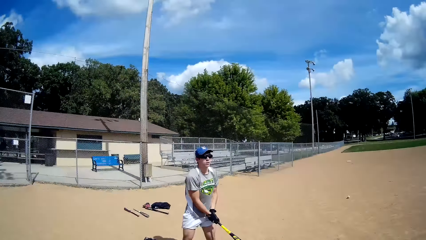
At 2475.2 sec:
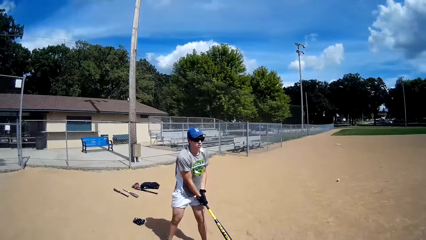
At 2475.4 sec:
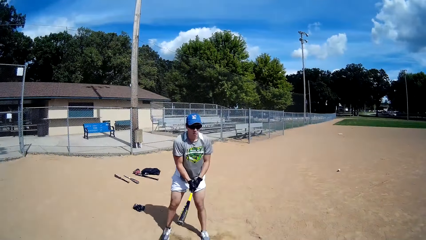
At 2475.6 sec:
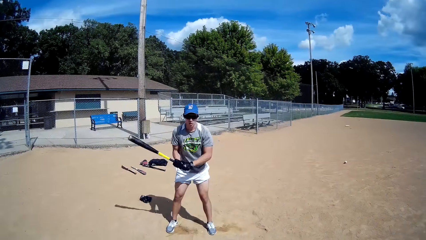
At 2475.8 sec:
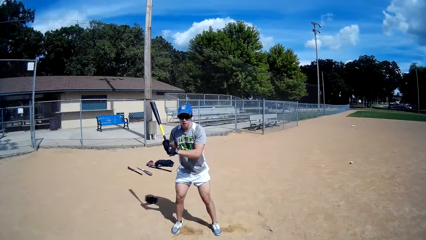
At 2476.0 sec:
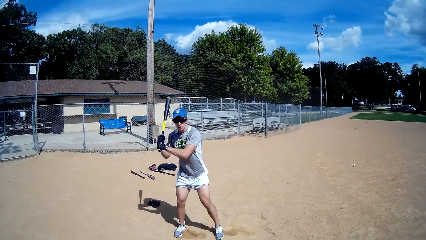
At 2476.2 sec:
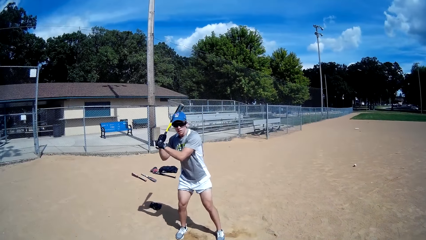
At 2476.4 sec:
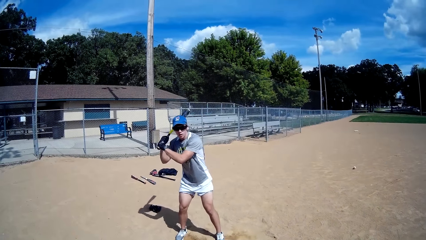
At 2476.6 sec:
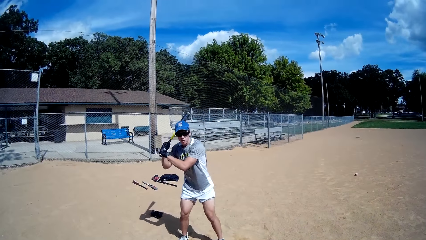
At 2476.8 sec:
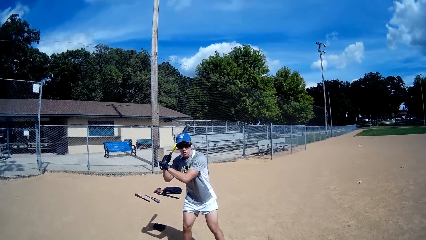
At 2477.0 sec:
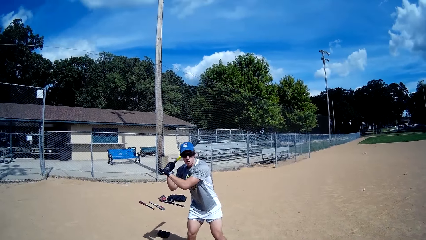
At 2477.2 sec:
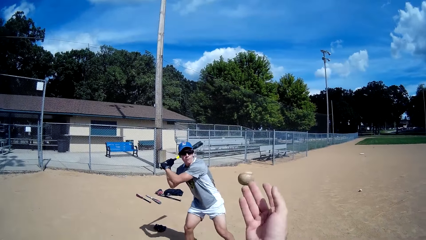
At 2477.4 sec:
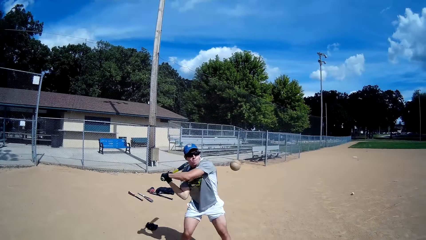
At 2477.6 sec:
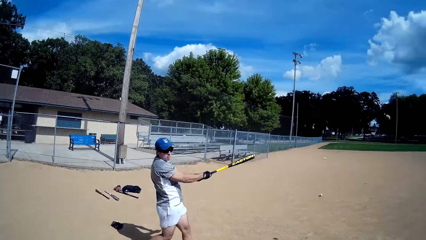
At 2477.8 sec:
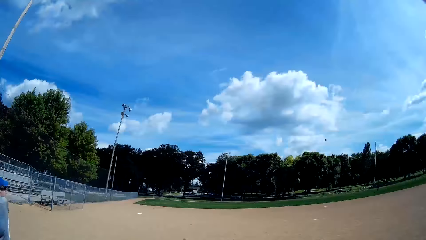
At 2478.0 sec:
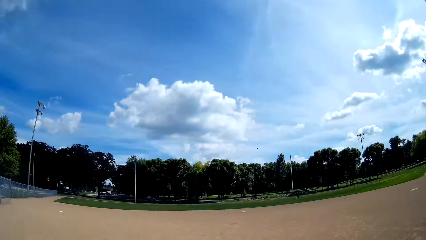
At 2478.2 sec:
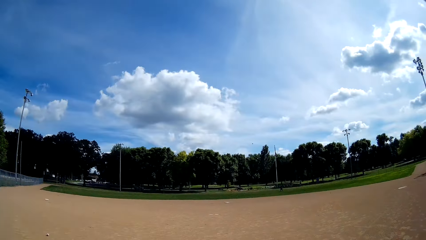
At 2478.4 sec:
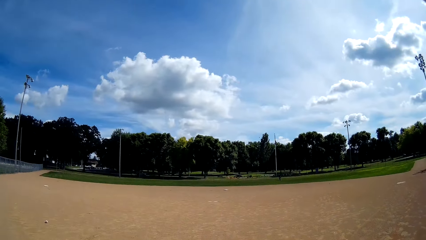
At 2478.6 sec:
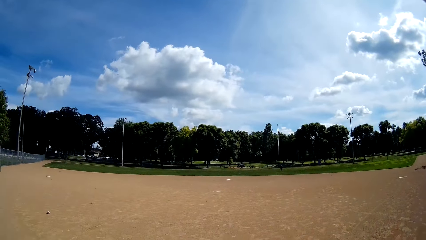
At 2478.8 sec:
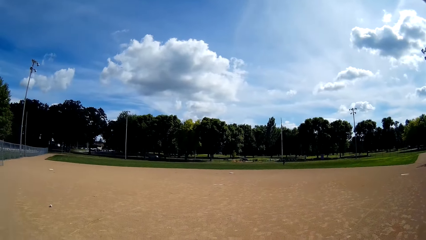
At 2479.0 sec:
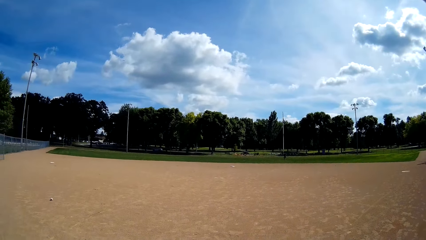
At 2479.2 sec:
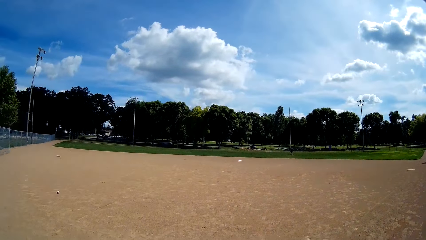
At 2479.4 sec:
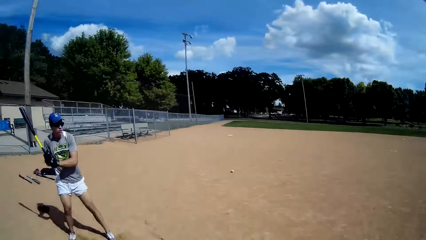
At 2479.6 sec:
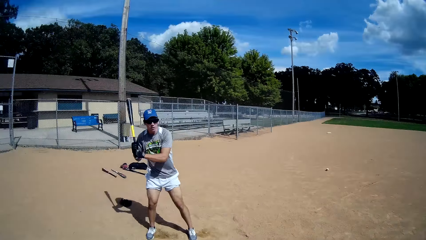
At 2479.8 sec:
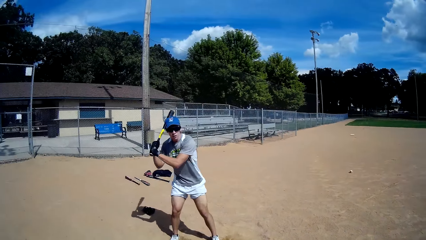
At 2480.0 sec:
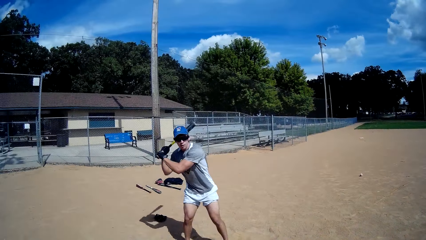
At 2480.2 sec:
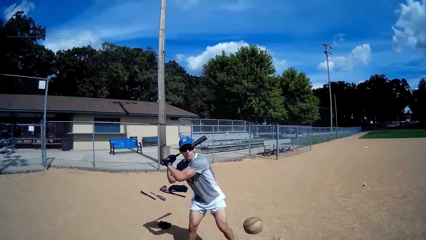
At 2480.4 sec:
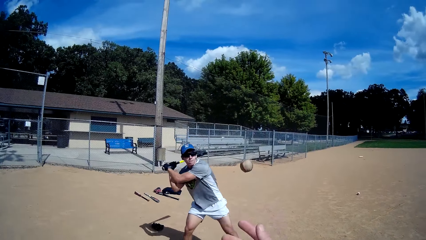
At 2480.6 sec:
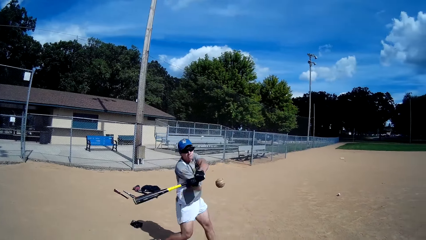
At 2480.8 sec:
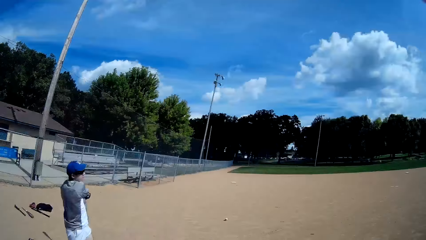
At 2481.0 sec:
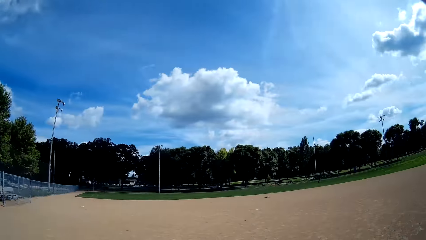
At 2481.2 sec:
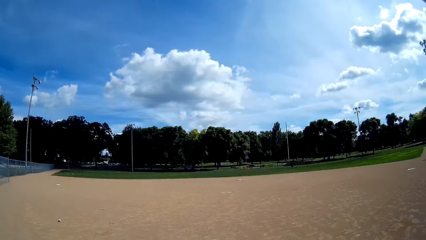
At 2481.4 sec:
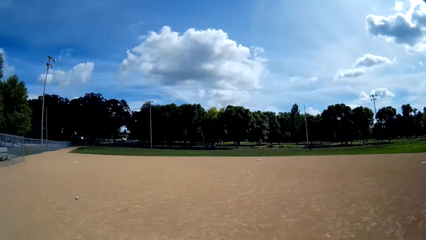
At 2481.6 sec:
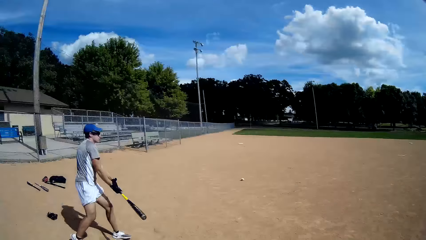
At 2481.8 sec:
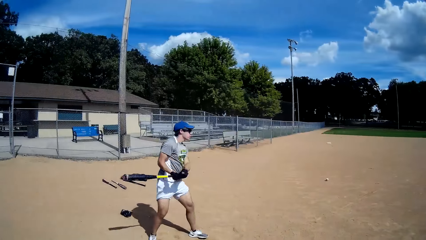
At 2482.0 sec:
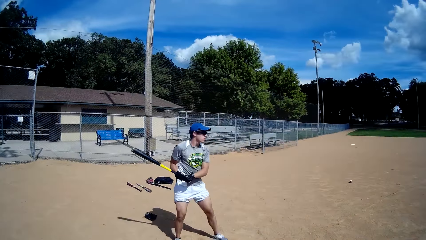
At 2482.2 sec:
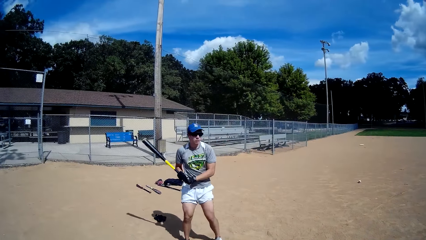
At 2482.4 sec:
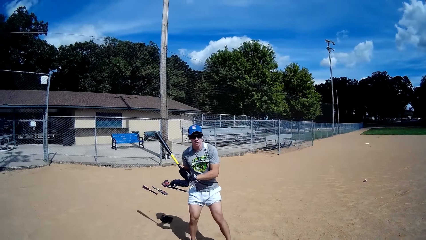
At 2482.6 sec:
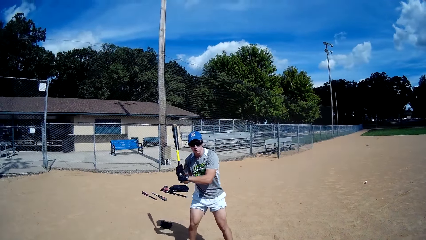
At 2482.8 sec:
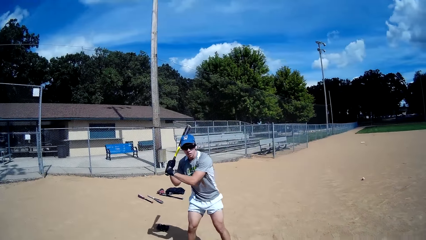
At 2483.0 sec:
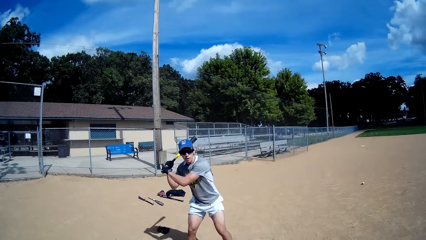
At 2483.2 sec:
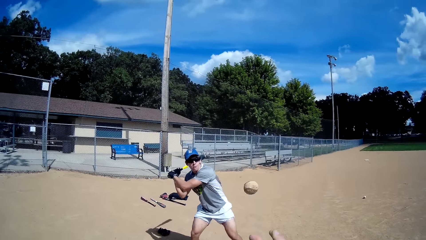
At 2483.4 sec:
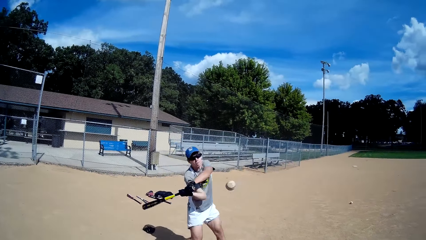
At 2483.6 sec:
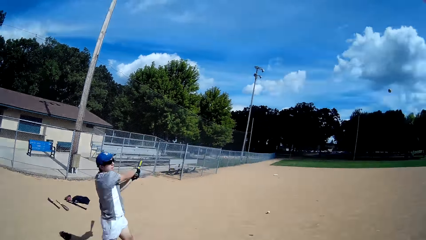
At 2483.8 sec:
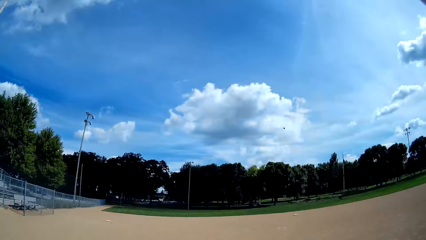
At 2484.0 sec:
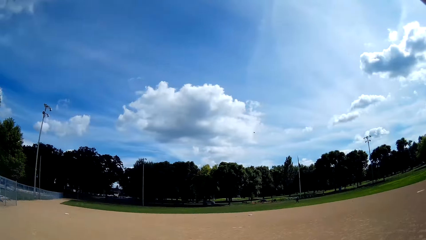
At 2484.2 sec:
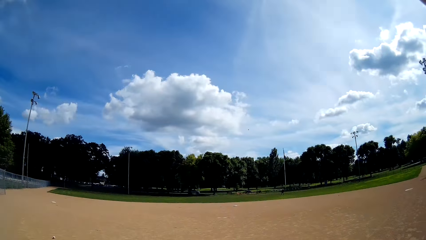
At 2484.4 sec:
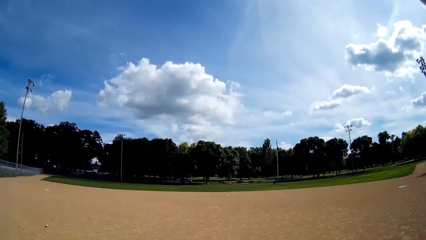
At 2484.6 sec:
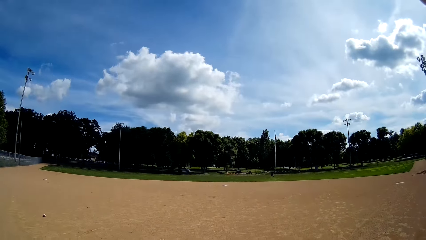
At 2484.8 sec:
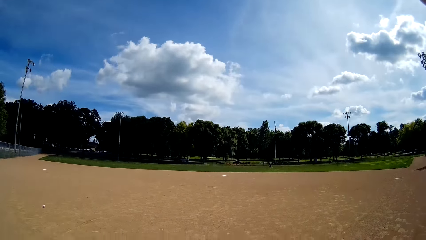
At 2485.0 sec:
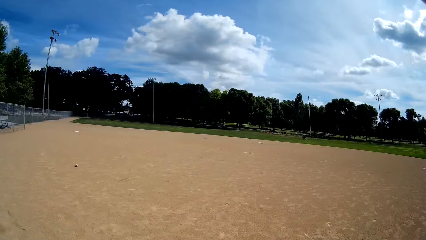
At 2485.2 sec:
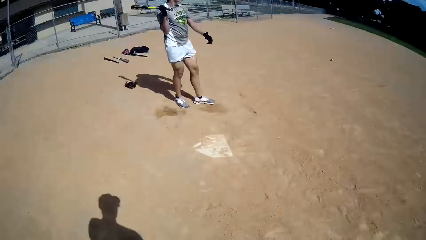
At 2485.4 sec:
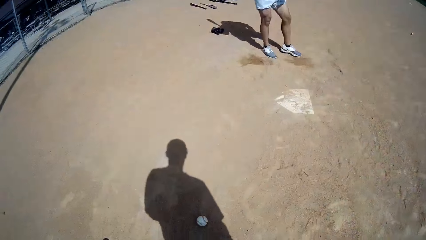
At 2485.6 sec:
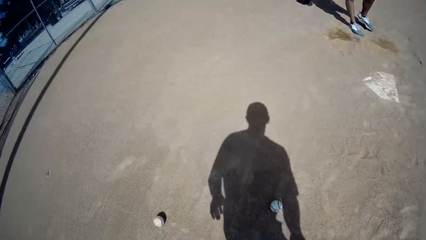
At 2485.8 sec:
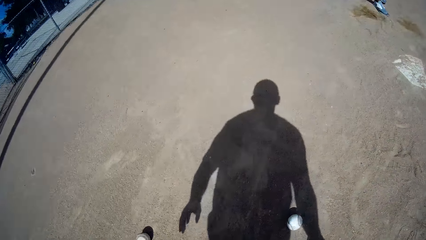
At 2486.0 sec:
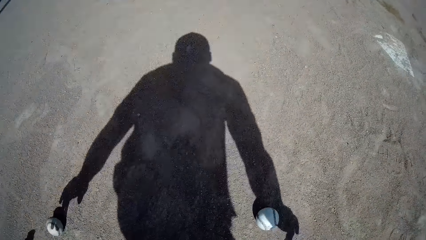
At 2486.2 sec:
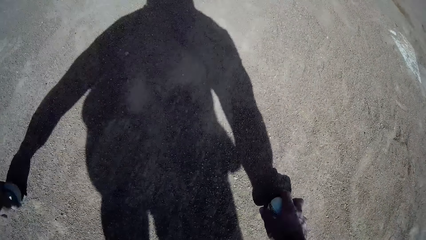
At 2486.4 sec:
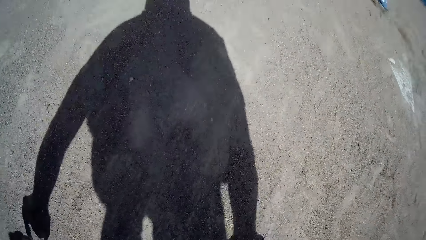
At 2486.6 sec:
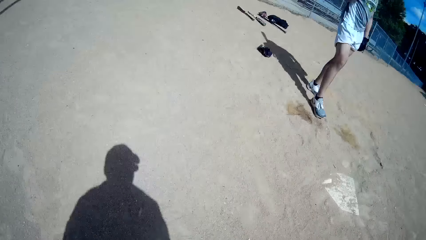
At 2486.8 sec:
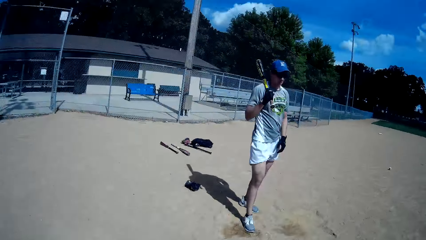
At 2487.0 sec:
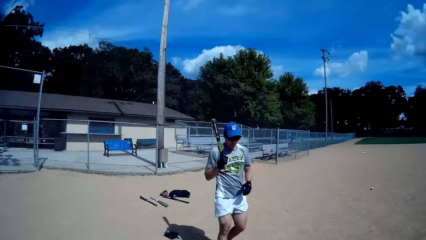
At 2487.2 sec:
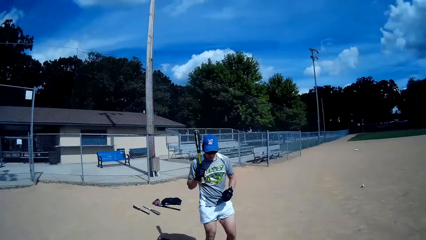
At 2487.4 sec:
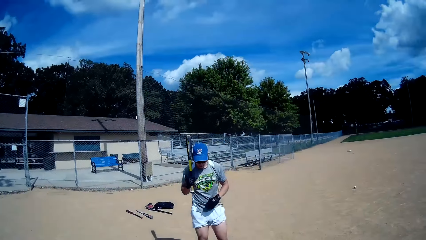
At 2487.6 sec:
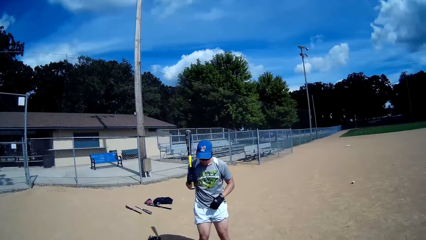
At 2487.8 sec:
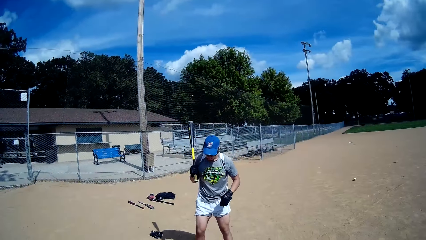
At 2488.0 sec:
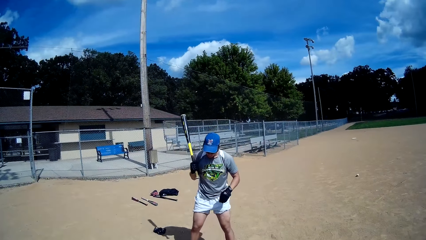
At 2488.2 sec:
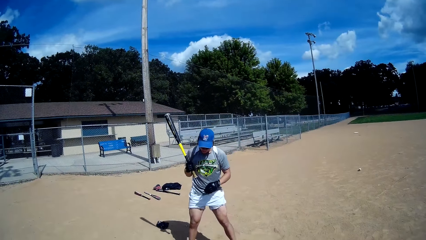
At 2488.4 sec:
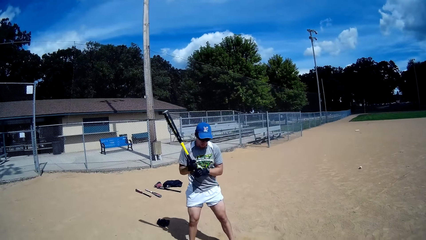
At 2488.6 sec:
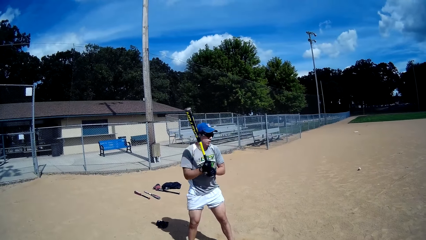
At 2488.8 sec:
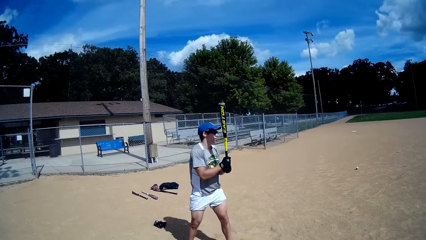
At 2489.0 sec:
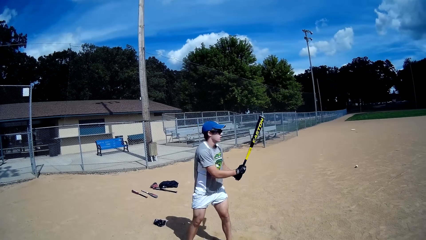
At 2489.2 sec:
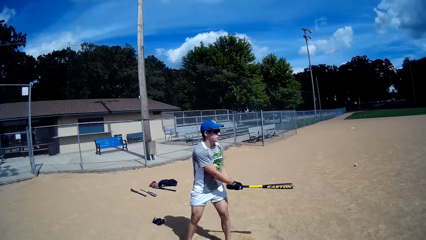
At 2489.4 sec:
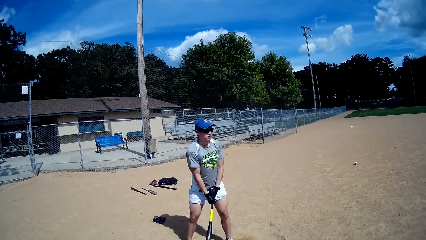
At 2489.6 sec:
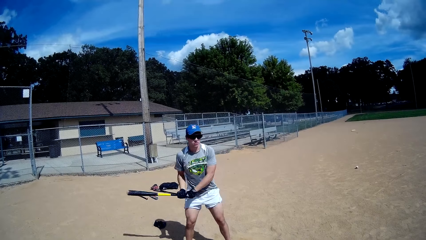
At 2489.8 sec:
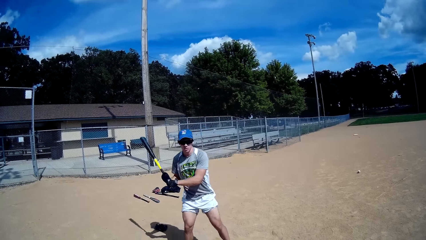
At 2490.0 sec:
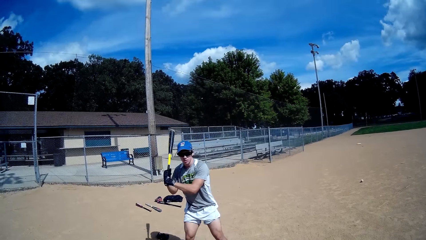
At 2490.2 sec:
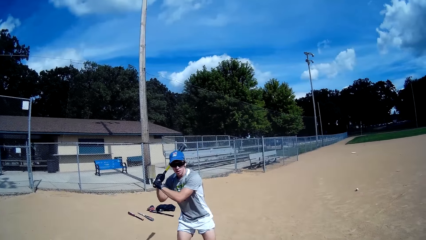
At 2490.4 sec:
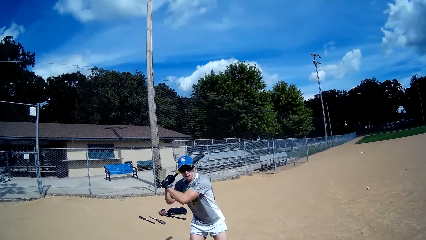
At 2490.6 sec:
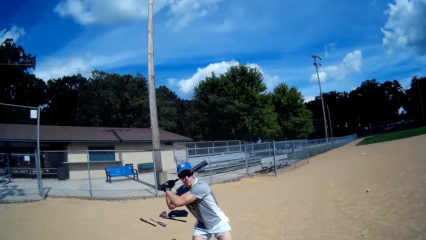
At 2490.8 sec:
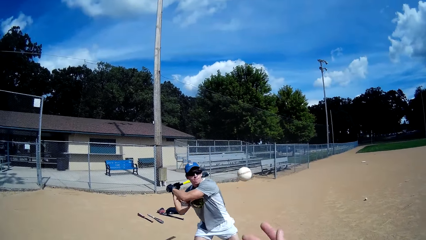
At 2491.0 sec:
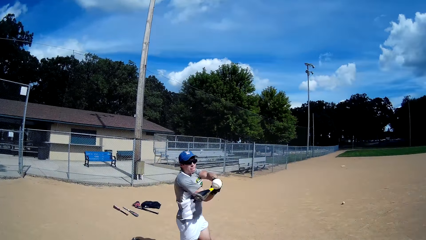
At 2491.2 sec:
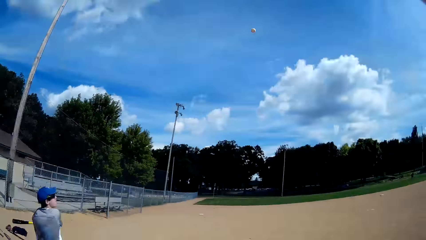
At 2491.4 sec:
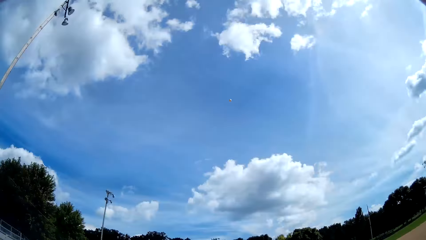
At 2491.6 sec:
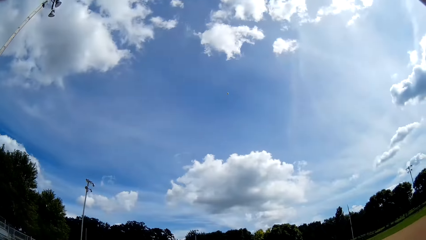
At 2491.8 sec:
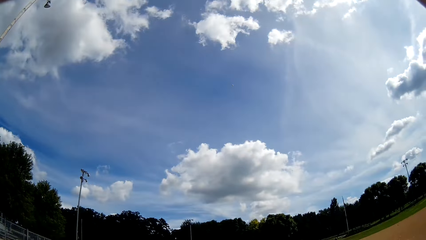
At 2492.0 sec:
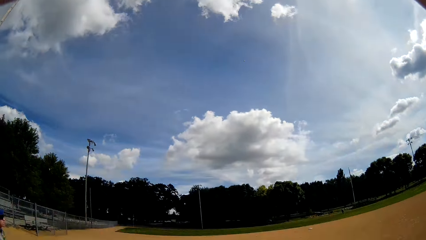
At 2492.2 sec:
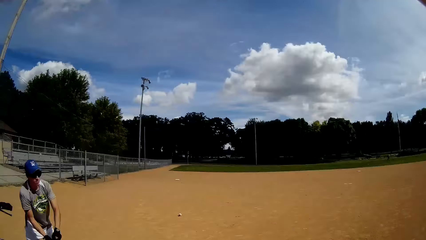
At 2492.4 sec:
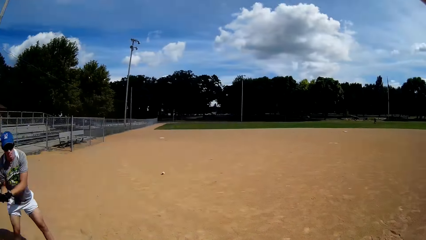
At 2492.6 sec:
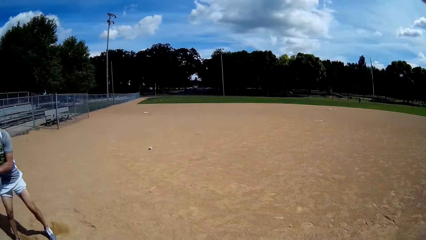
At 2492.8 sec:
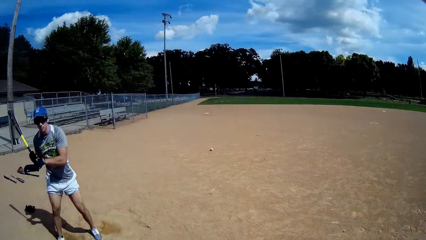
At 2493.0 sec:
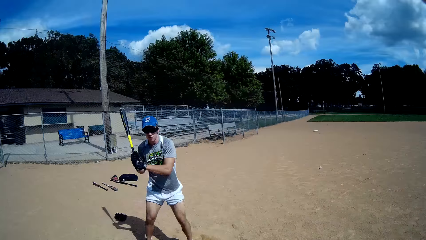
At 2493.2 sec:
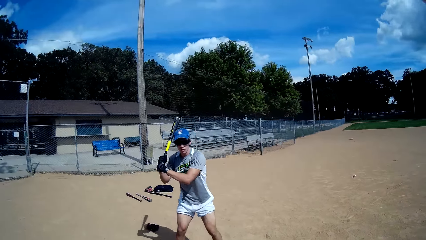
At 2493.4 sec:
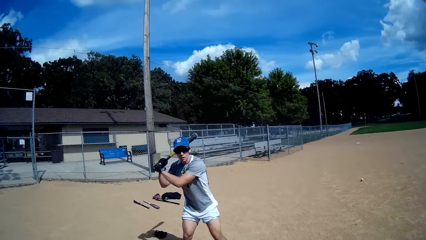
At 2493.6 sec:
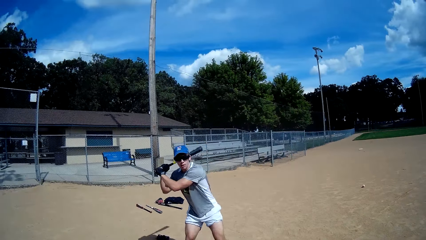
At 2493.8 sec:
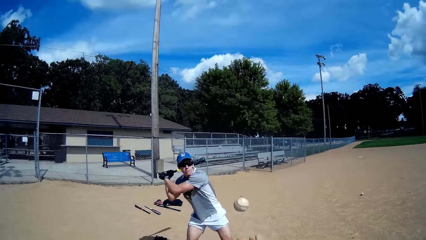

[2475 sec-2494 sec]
A man holds the baseball bat. The camera wearer throws the baseball to the man. The man hits the baseball with the baseball bat. The camera wearer looks around the field. The man holds the baseball bat. The camera wearer throws the baseball to the man. The man hits the baseball with the baseball bat. The camera wearer looks around the field. The man holds the baseball bat. The camera wearer throws the baseball to the man. The man hits the baseball with the baseball bat. The camera wearer looks around the field. They bend down, pick a baseball from the ground and stand up. The man holds the baseball bat. The camera wearer throws the baseball to the man. The man hits the baseball with the baseball bat.
